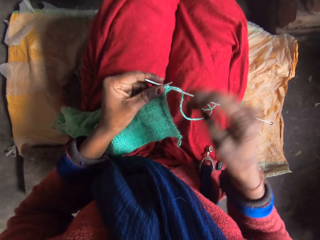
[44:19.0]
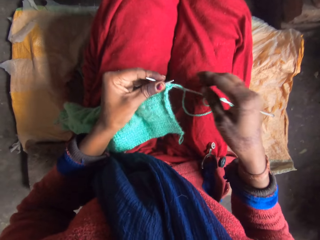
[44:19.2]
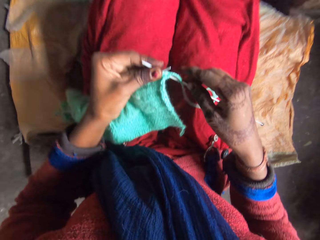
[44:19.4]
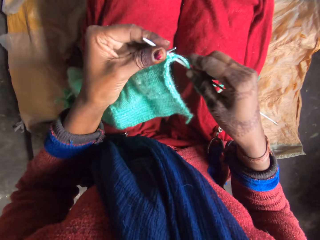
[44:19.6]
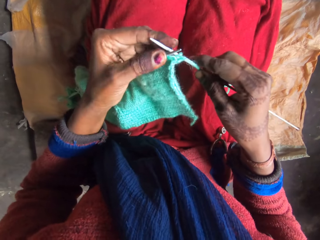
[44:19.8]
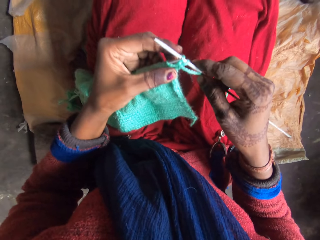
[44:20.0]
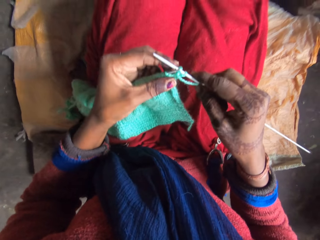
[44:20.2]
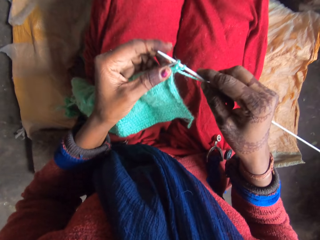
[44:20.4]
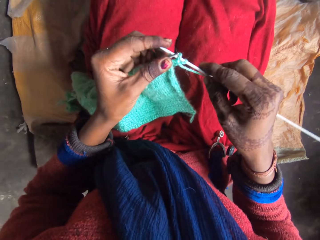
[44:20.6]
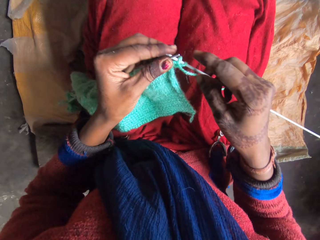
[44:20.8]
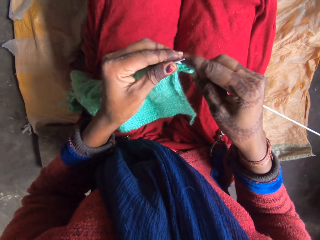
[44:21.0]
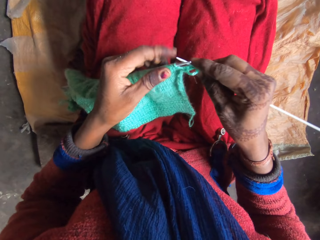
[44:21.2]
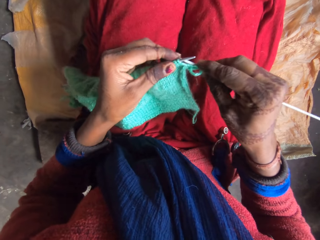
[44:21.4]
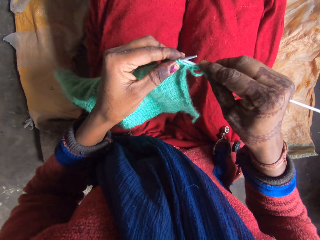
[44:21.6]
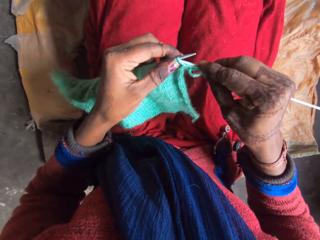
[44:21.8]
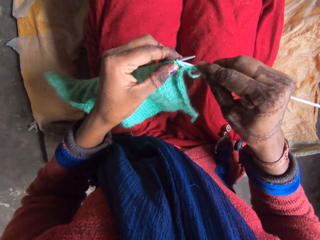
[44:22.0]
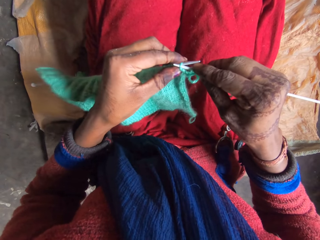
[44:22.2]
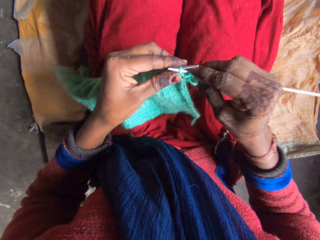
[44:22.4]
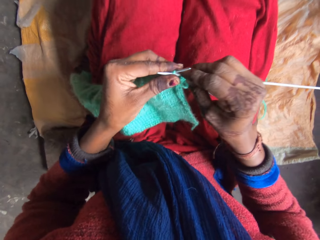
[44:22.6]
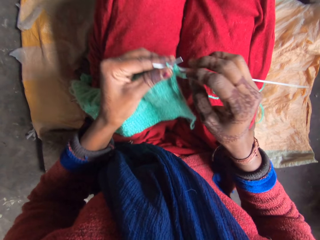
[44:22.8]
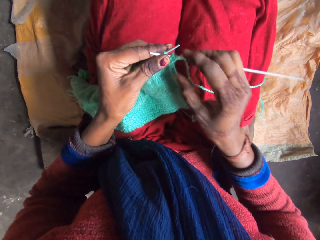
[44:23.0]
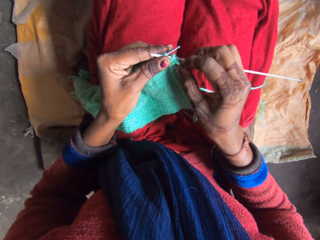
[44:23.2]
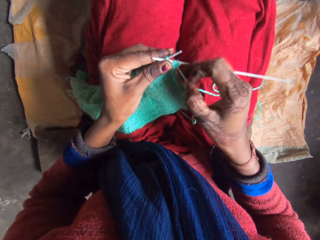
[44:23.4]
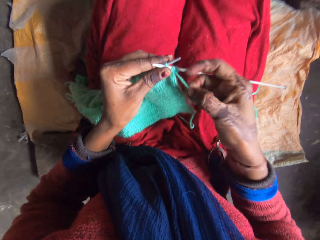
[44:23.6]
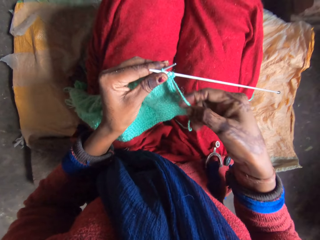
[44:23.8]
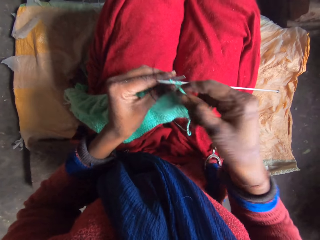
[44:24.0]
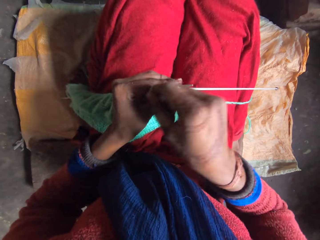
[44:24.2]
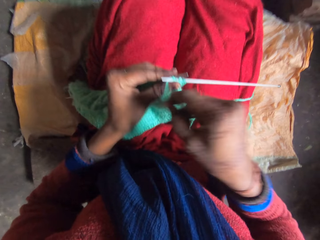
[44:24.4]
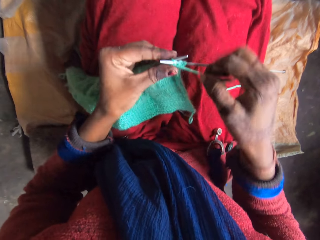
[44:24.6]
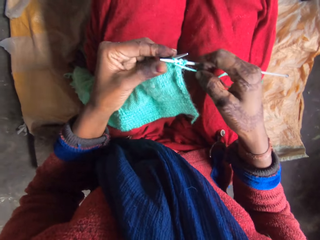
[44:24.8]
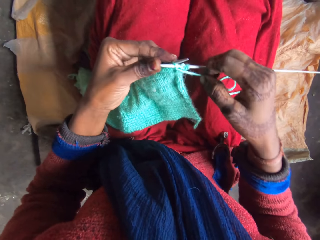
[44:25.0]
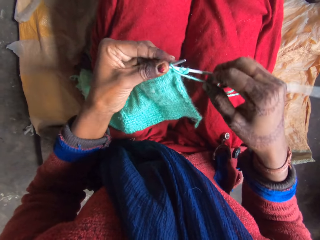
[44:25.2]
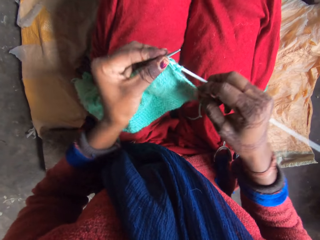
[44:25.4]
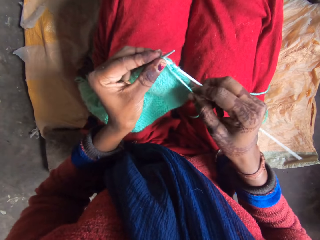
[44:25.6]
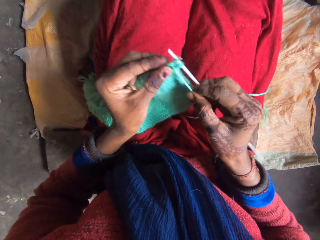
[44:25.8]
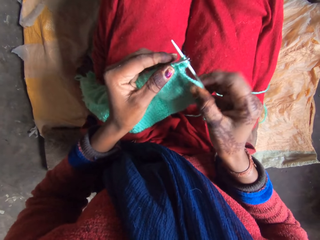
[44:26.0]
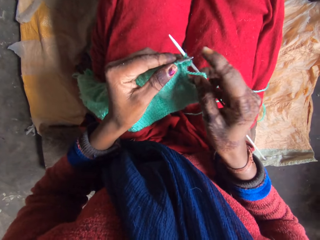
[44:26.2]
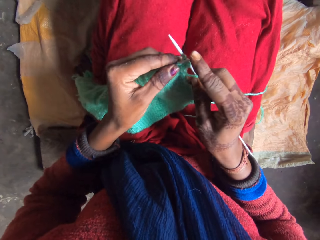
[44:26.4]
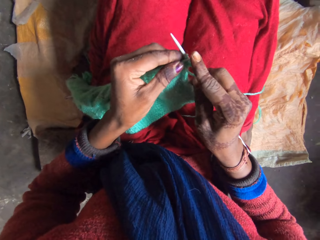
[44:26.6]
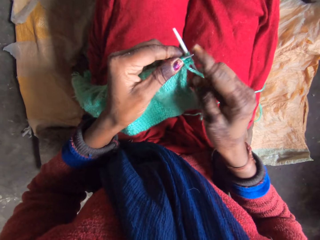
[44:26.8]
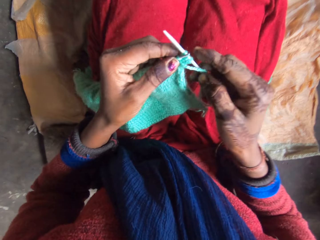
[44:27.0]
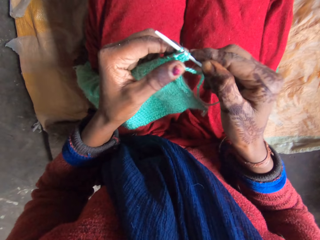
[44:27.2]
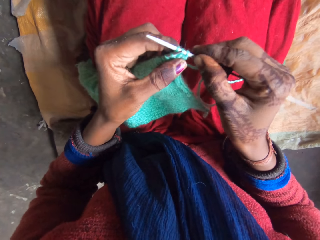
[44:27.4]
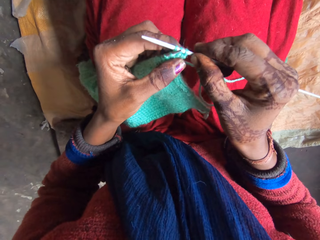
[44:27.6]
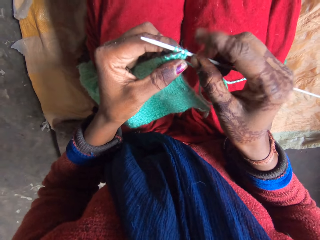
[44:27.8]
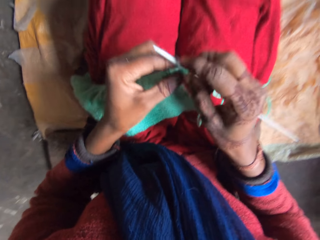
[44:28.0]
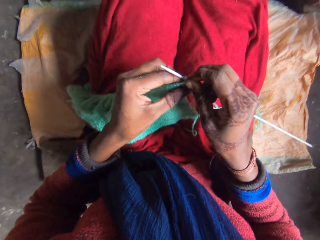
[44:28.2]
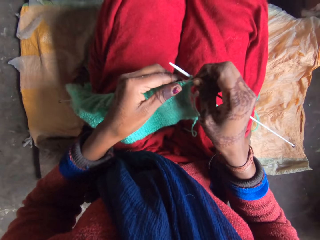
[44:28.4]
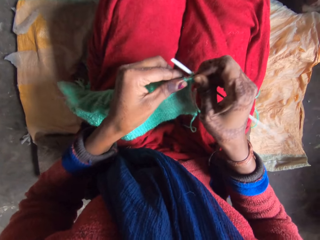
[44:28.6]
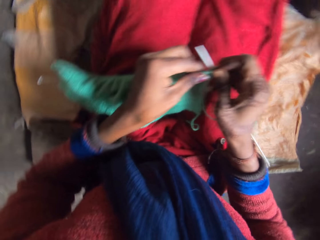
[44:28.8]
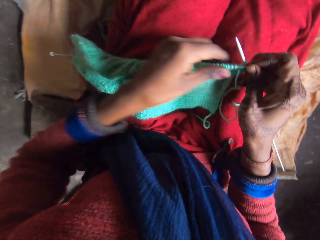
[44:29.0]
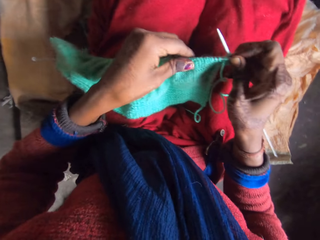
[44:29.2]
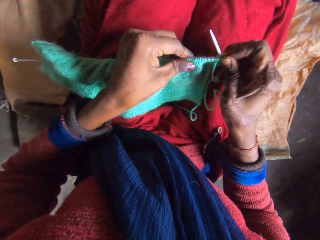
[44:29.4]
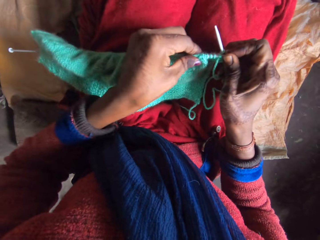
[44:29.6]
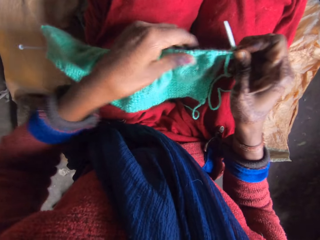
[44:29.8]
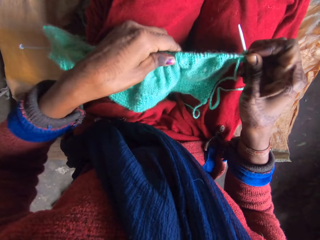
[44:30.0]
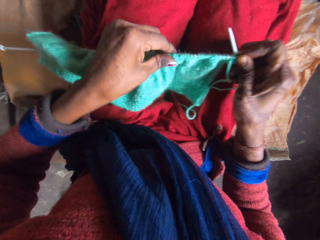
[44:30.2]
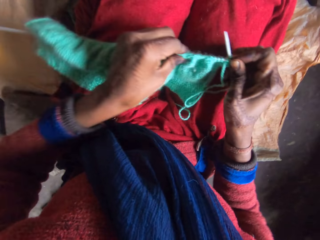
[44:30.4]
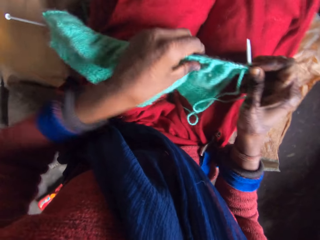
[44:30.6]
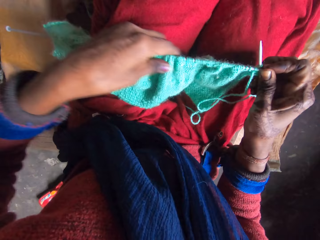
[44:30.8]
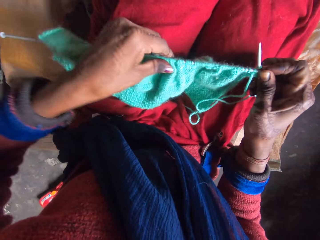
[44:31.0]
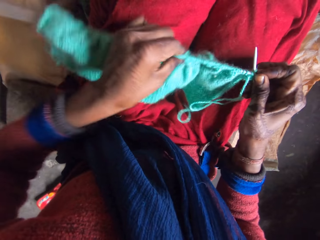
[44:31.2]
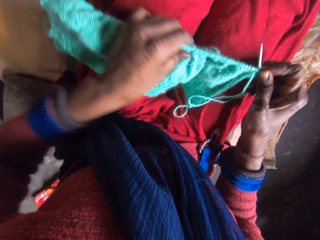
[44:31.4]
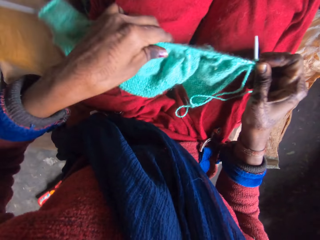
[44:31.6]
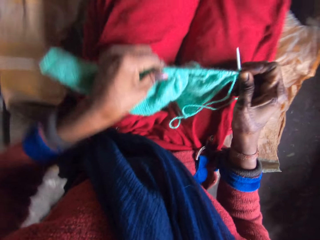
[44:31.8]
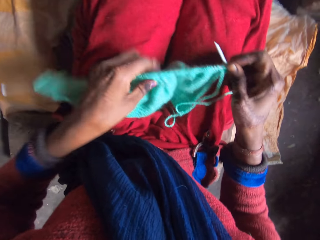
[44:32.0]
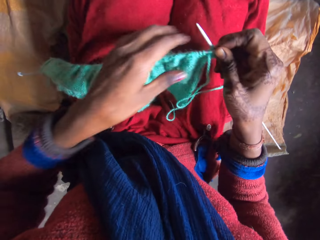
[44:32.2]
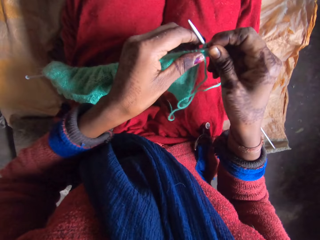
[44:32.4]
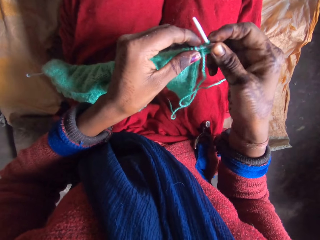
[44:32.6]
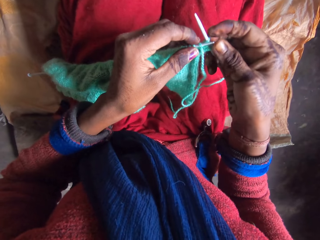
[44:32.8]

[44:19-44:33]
The camera wearer knits a fabric with the knitting pins and yarn in her hands. She straightens the fabric.

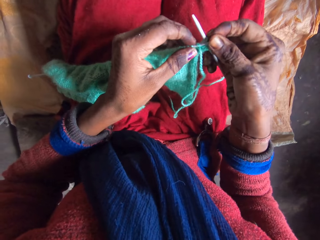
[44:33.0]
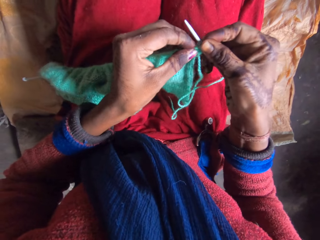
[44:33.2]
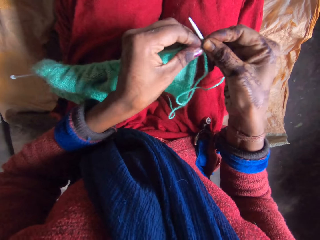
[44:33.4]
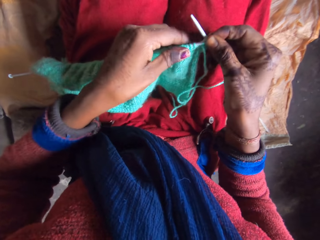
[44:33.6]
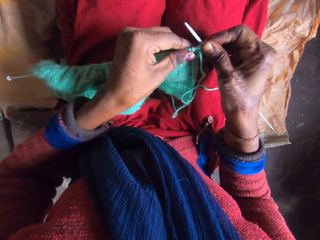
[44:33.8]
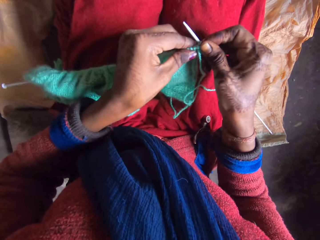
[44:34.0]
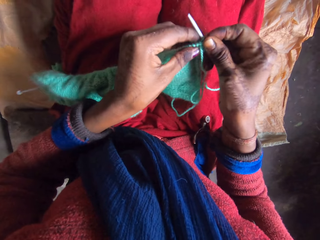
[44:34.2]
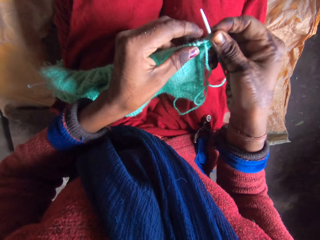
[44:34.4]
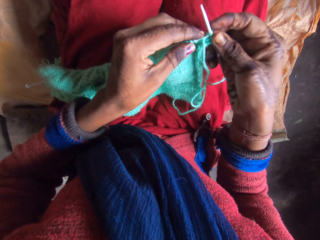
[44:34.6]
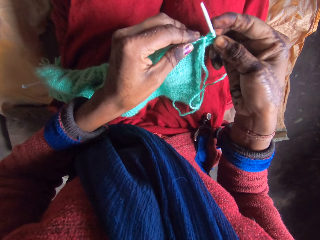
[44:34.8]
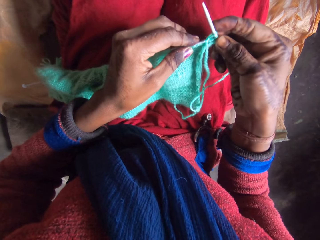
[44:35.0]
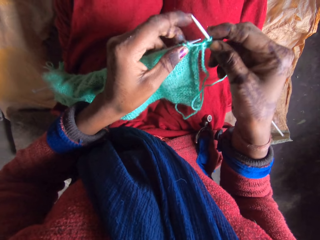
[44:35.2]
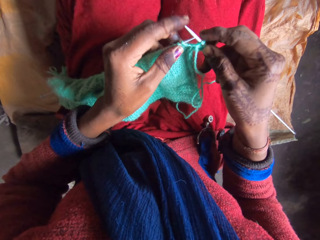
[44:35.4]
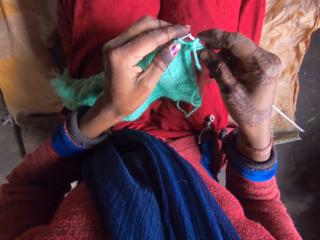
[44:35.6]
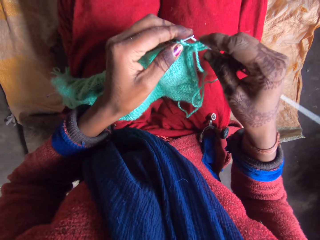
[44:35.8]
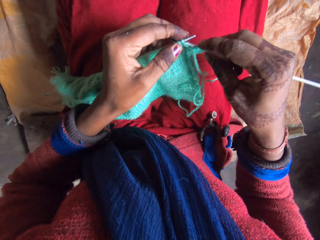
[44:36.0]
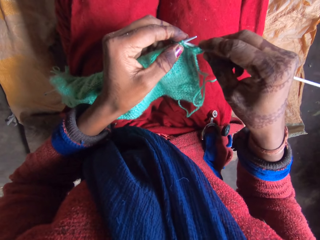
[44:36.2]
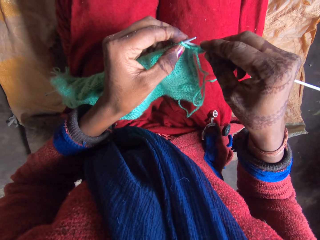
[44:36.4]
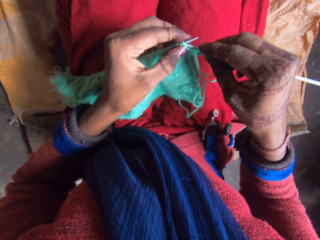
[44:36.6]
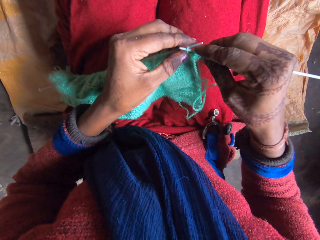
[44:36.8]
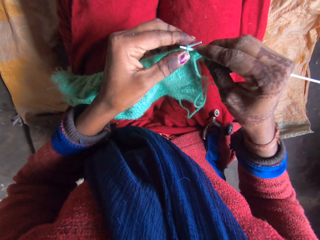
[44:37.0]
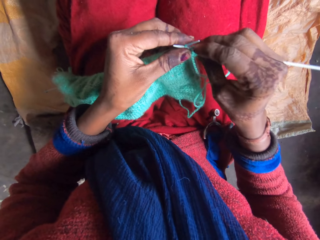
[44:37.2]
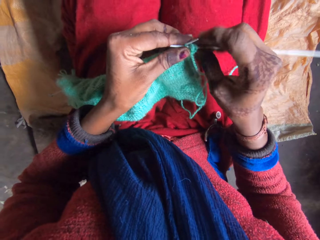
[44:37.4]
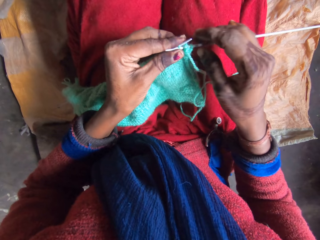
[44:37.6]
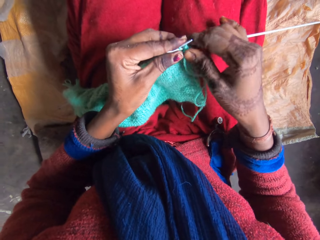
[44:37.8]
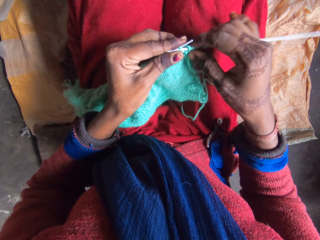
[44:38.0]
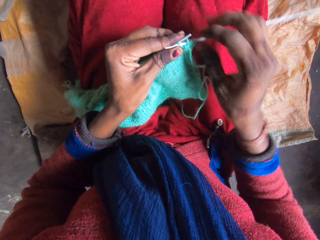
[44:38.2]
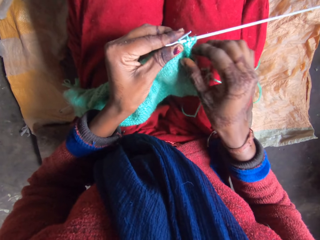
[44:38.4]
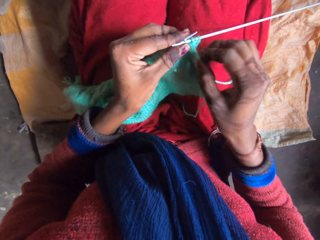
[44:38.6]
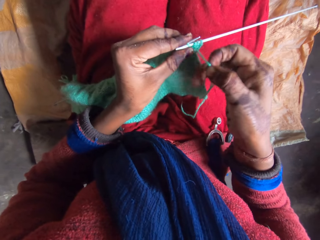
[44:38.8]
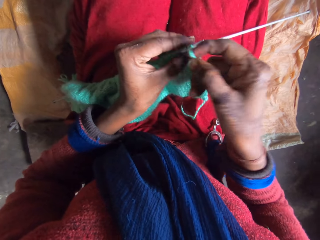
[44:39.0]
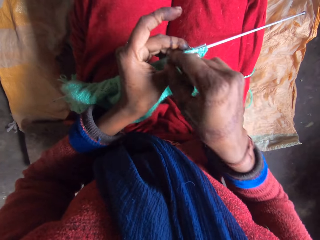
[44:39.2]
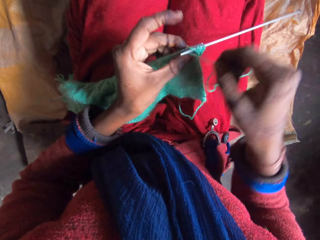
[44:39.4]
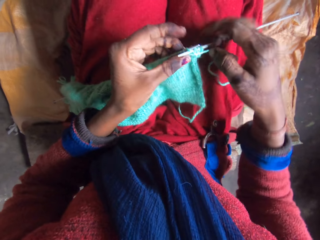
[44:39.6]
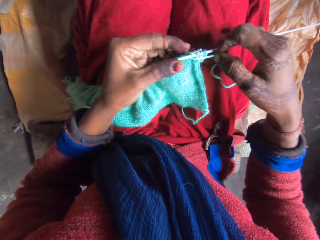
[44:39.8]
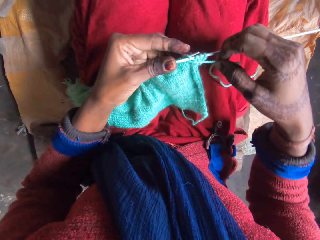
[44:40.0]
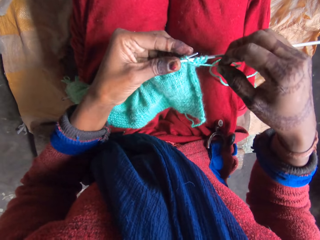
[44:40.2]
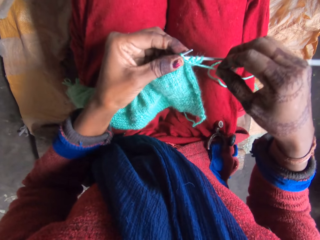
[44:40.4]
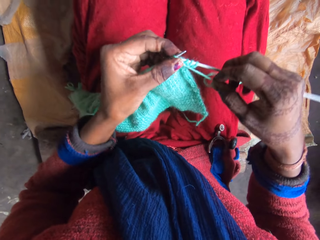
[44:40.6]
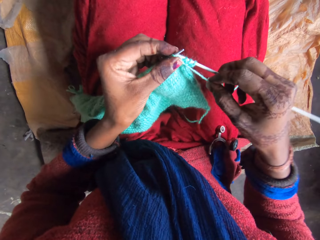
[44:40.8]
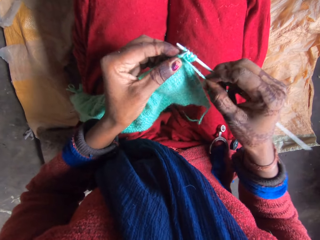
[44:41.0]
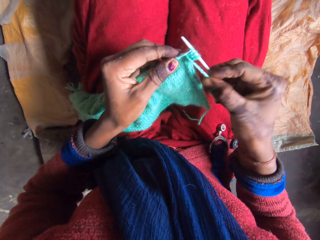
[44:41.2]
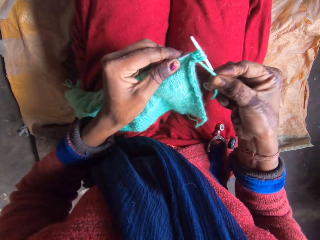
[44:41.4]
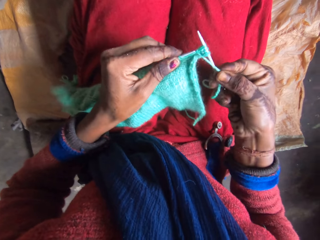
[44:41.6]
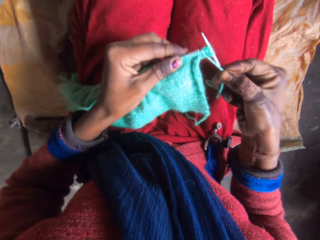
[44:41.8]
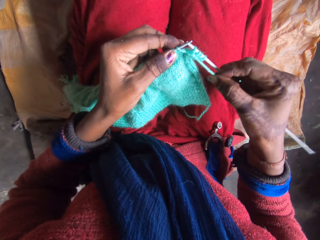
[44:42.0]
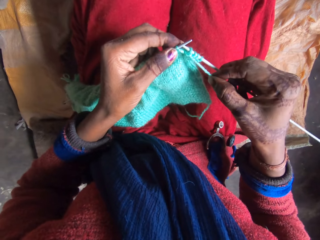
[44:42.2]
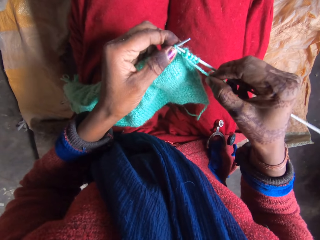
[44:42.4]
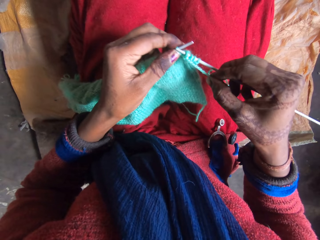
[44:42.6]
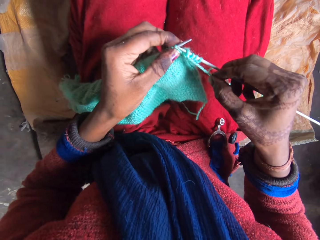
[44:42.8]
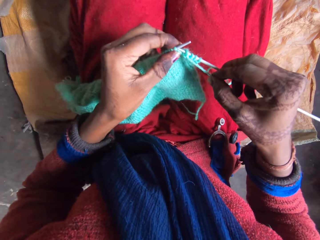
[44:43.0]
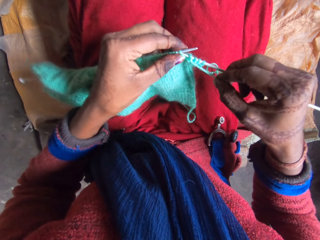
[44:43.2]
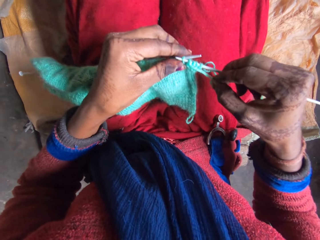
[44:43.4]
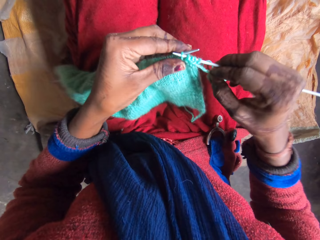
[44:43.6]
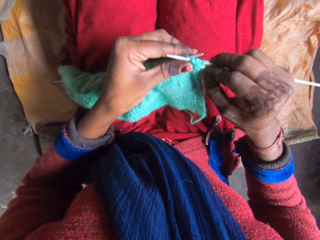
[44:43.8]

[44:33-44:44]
The camera wearer knits a fabric.
